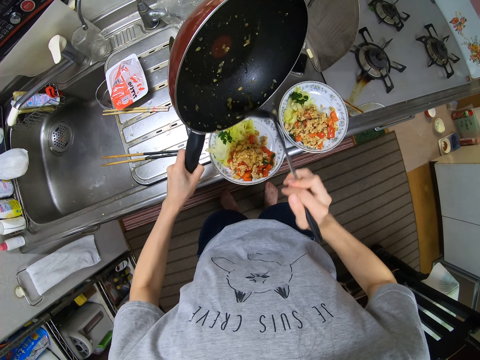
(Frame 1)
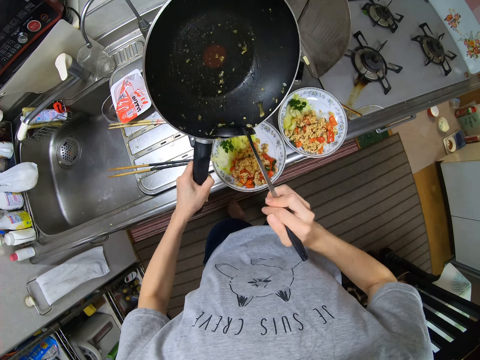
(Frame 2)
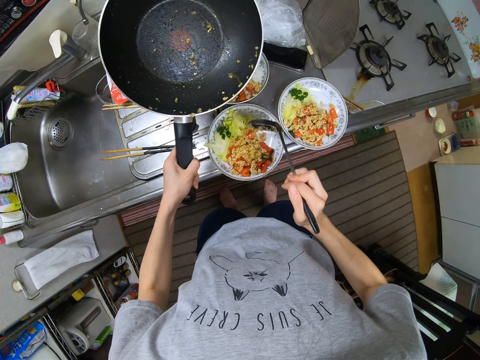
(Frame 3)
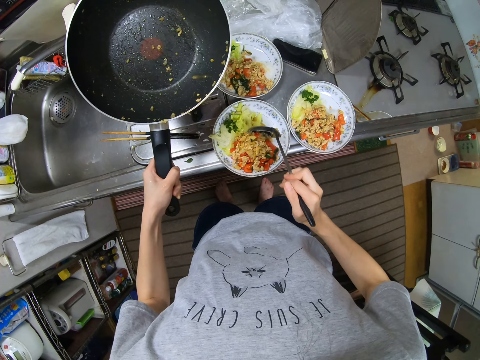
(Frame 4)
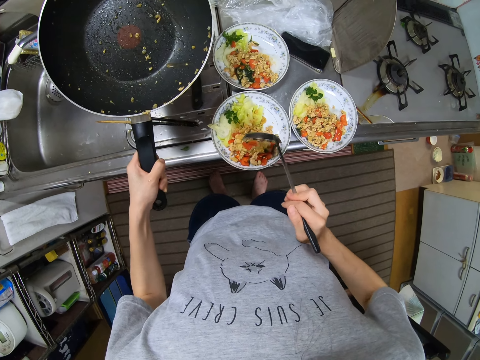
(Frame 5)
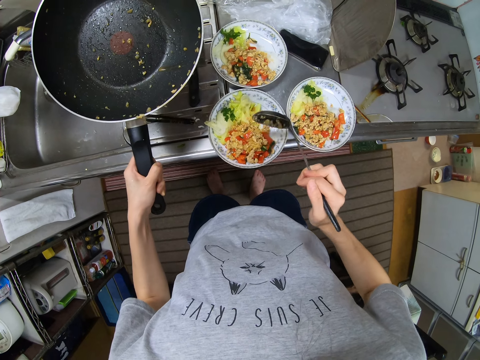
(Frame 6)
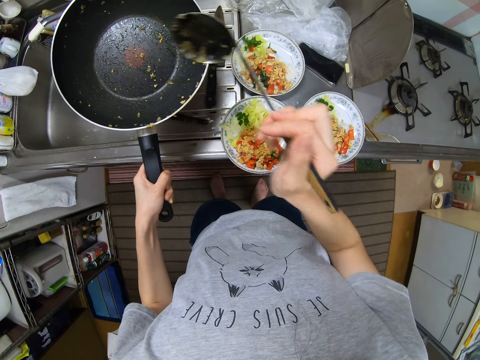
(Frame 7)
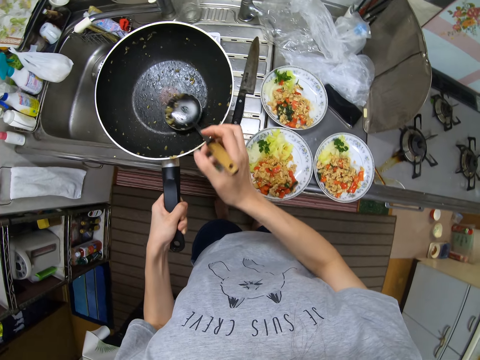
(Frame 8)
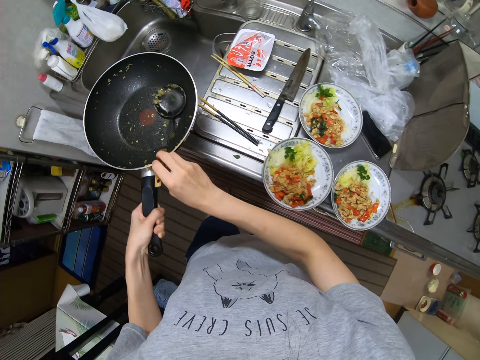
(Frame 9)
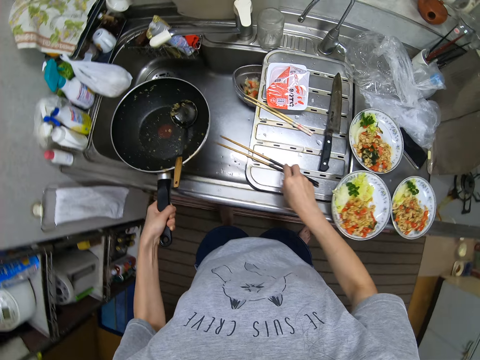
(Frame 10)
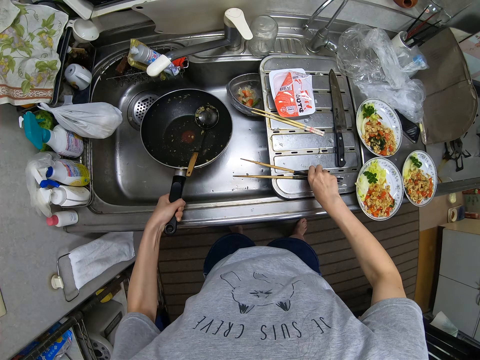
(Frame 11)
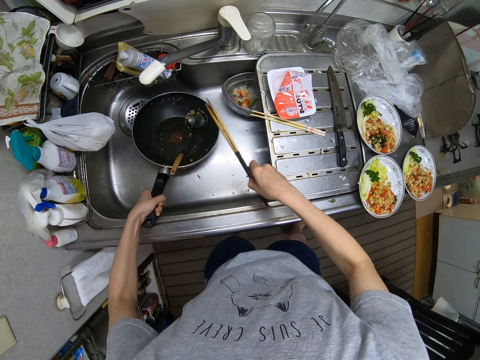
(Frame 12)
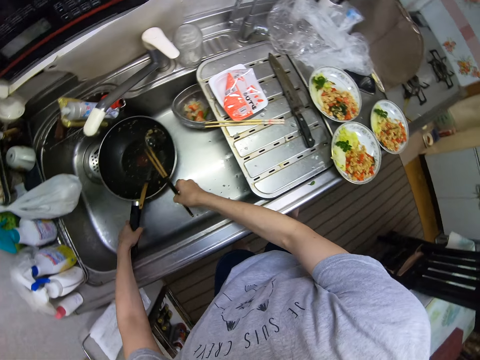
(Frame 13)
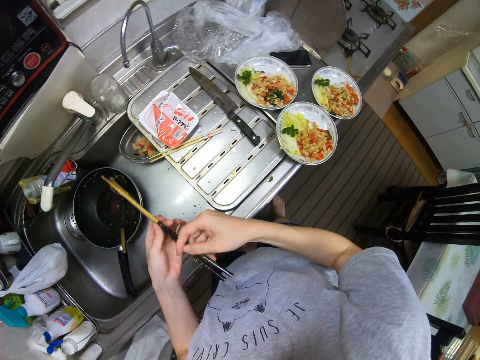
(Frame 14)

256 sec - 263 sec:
The camera wearer stirs the sauce in the plate with the spoon. She puts the spoon in the frying pan. She moves the pan towards the sink. She places the frying pan in the washing basin. She picks up a pair of chopsticks from the slab. She holds the chopsticks with her hand. She moves the pair of chopsticks to the frying pan. She places the chopsticks on the pan. She picks up the chopsticks. She moves her hand towards the chopsticks.

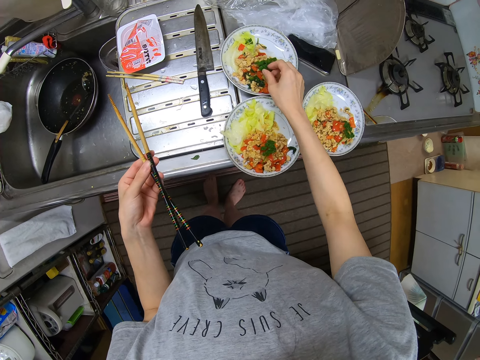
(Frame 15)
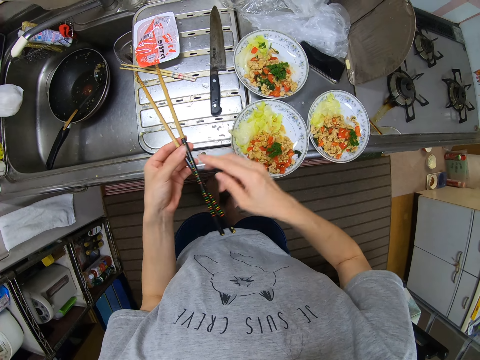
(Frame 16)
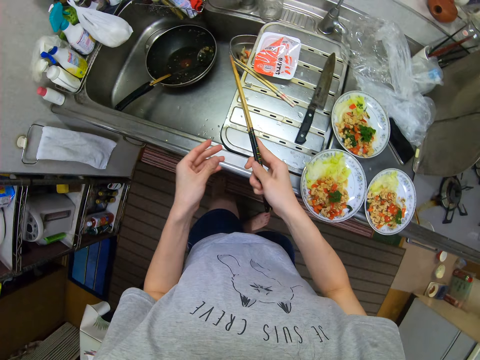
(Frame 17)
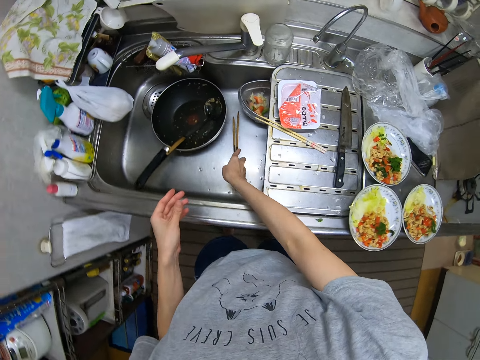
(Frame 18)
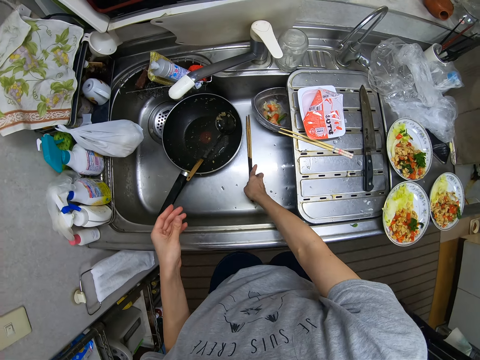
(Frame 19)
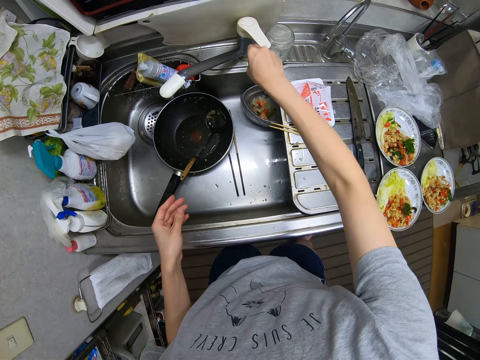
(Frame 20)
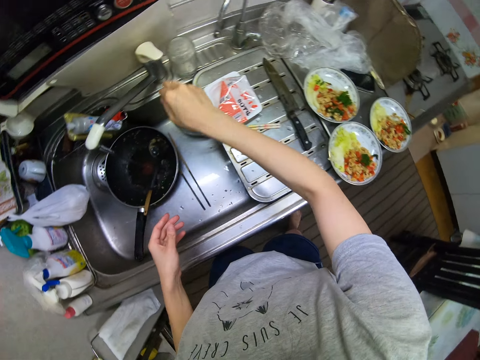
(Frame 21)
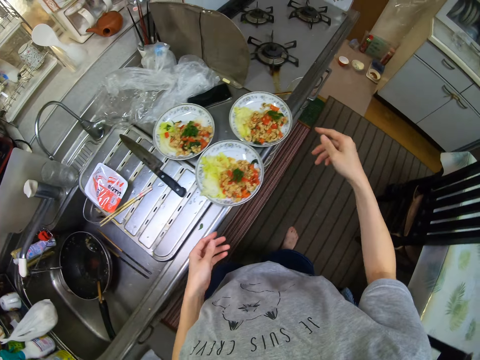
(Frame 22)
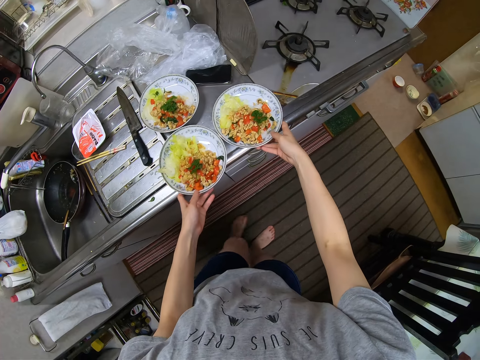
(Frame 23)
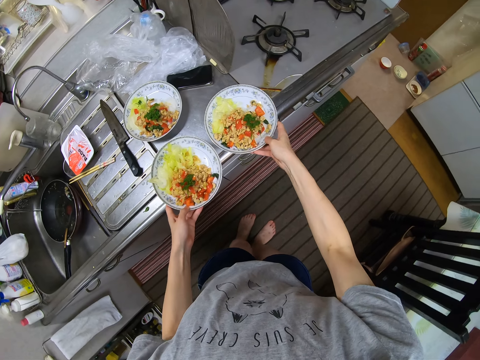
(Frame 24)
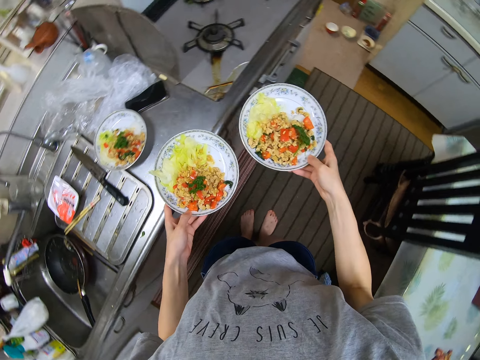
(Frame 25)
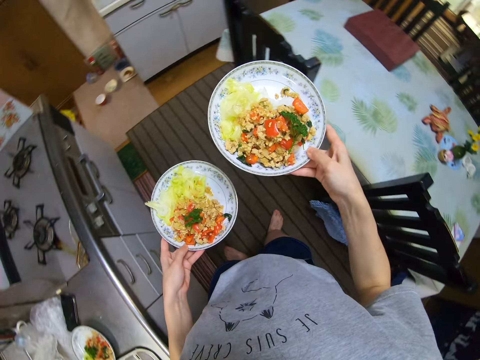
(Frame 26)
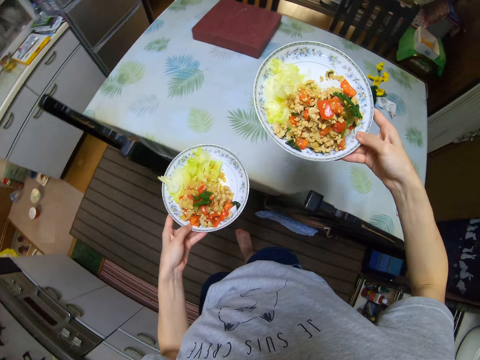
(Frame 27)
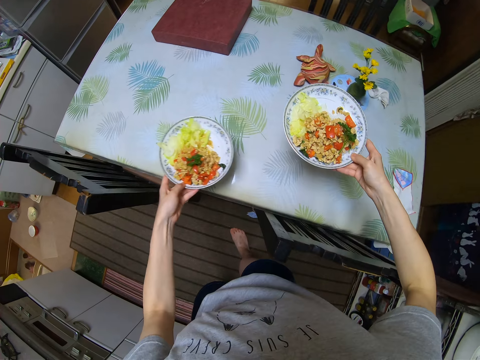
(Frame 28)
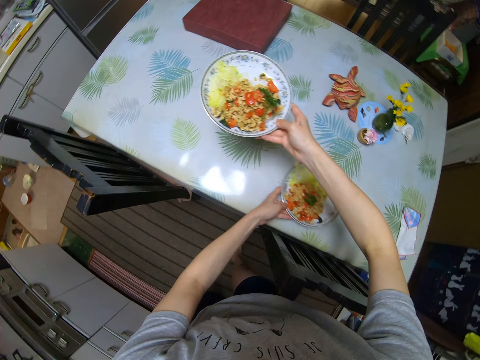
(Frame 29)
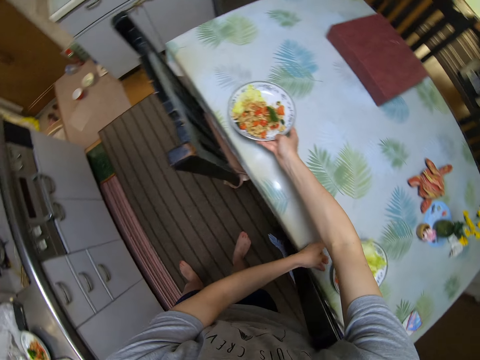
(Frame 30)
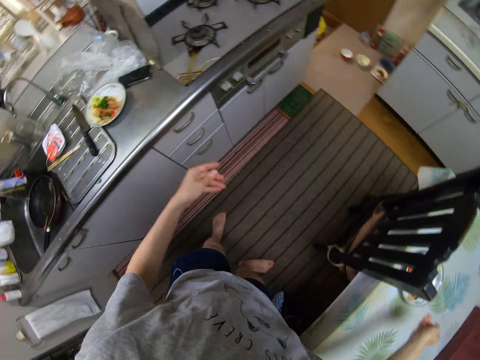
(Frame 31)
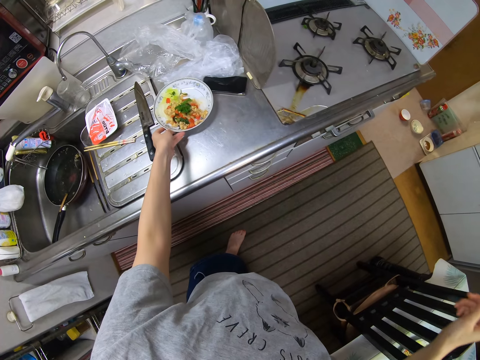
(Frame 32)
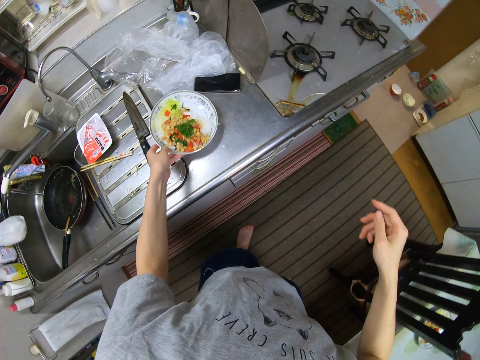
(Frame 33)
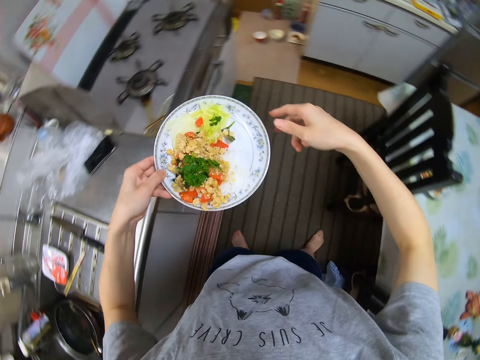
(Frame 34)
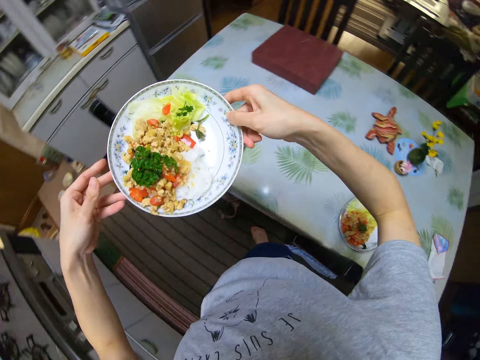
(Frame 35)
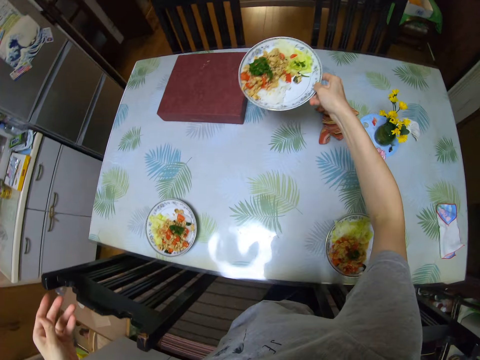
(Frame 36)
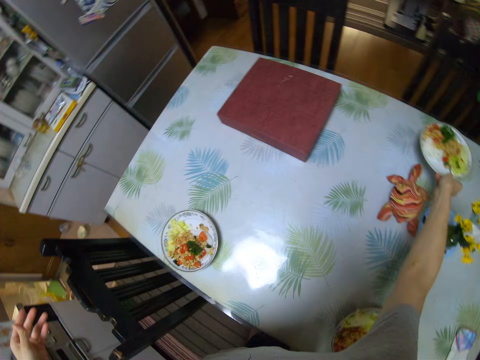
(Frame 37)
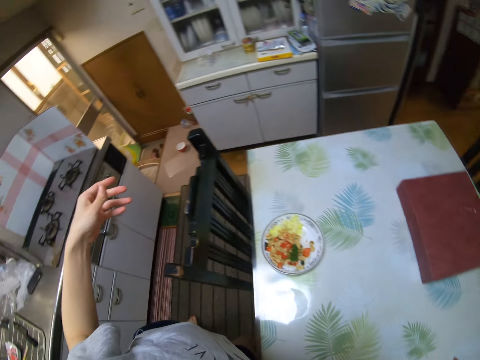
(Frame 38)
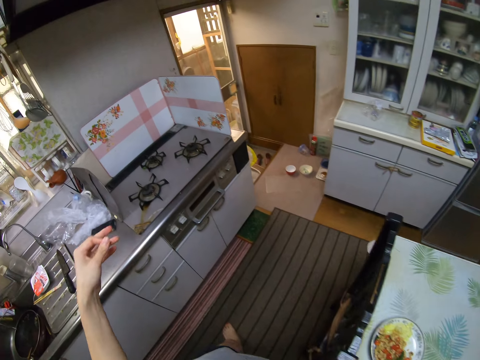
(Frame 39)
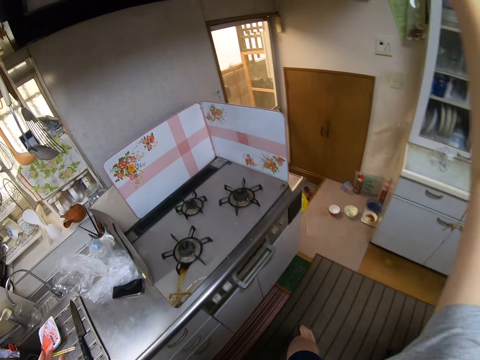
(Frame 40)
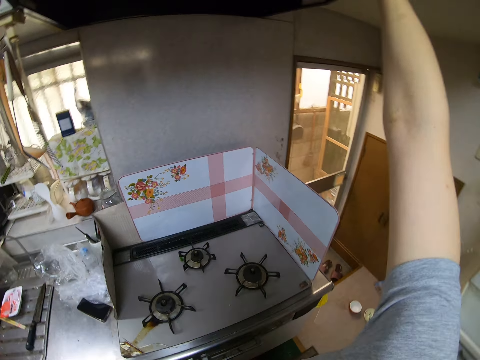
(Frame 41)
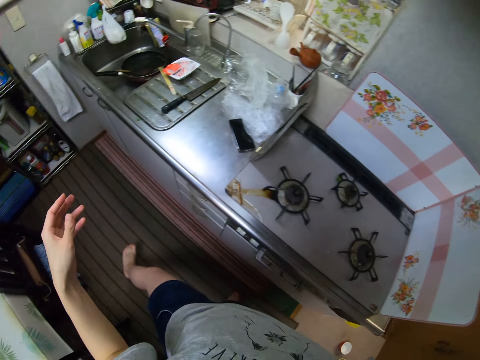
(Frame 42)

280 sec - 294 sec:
The camera wearer moves her hand towards the chopsticks. She passes the pair of chopsticks to her right hand. She drops the pair of chopsticks in the washing basin. She moves her hand towards the sink. She moves her hand forwards. She turns on the tap. She moves her hands towards the plates. She picks up two plates from the slab. She holds the plates with both her hands. She places the plates on a dining table in the kitchen. She takes the plate on the slab. She places the plate on the dining table.

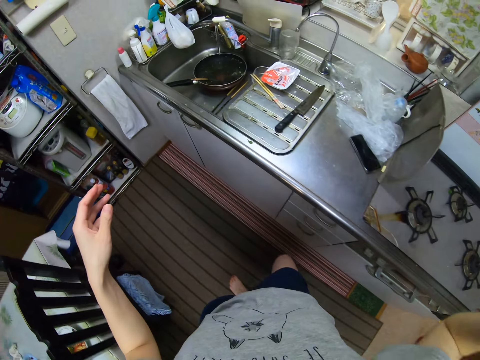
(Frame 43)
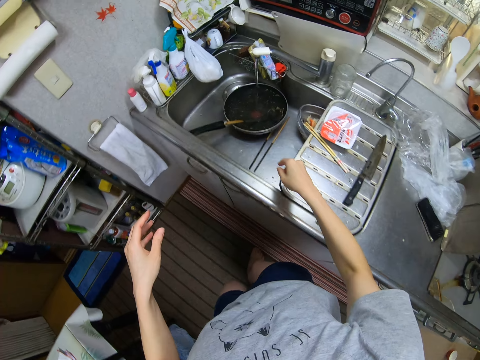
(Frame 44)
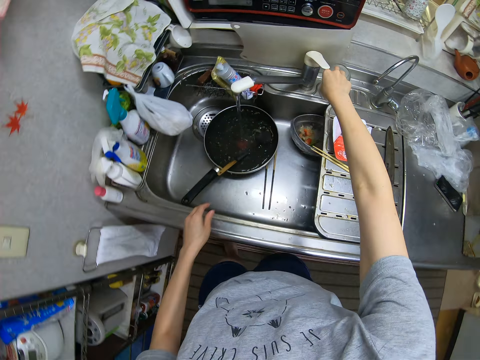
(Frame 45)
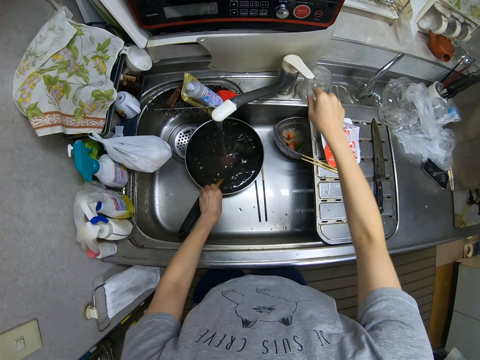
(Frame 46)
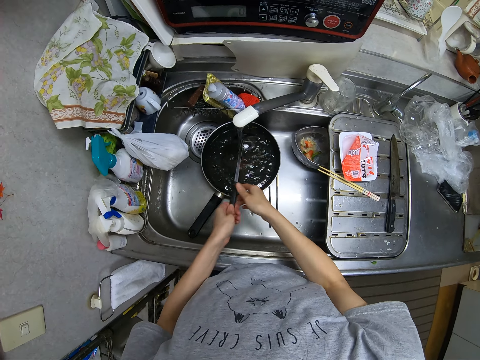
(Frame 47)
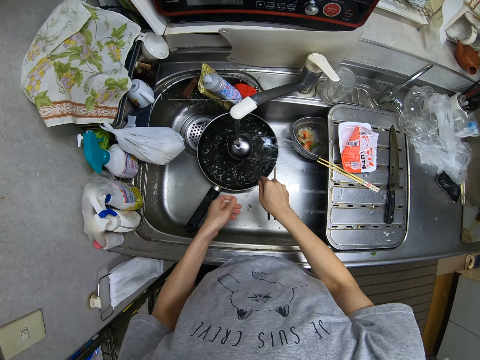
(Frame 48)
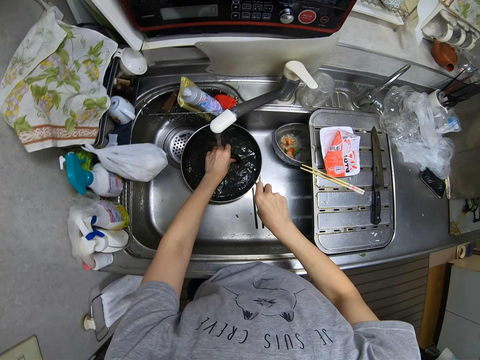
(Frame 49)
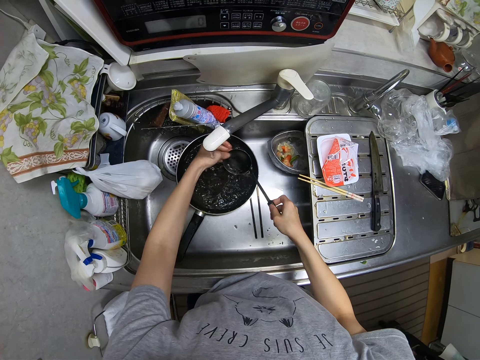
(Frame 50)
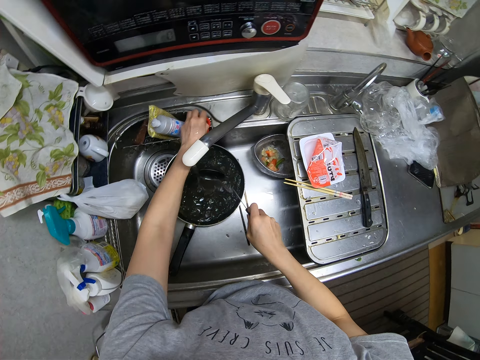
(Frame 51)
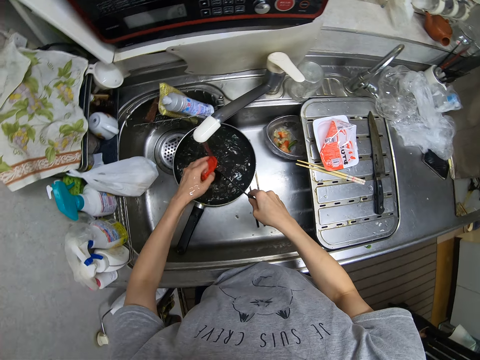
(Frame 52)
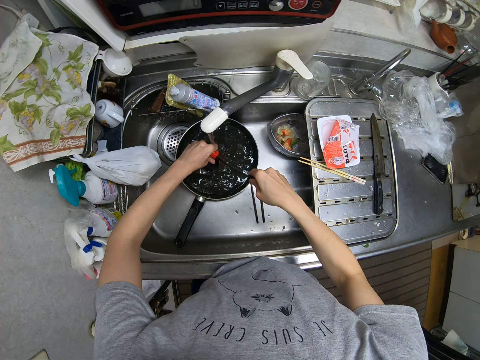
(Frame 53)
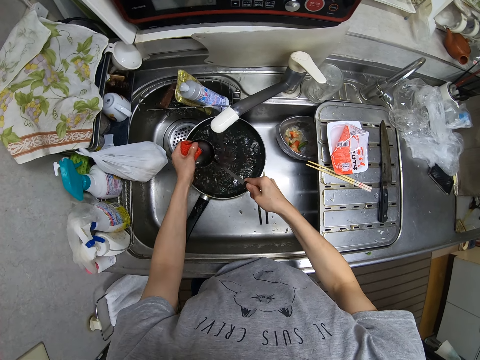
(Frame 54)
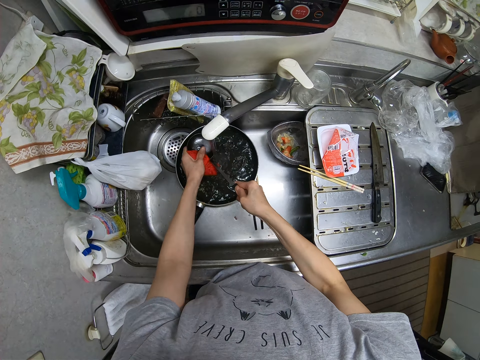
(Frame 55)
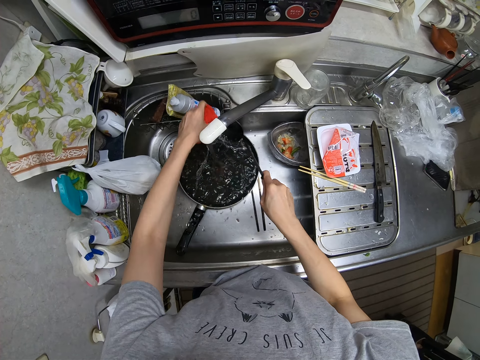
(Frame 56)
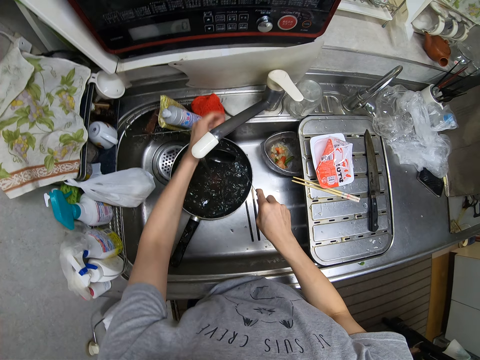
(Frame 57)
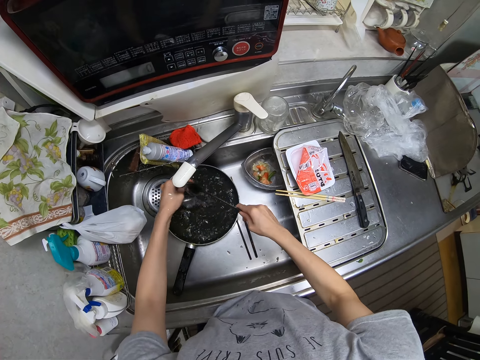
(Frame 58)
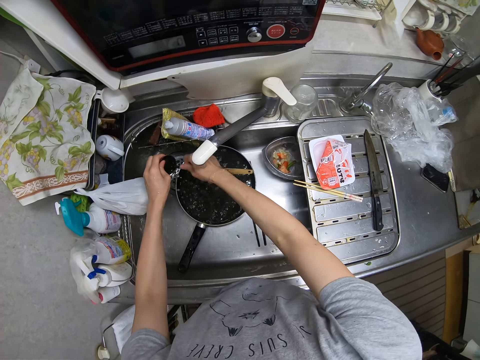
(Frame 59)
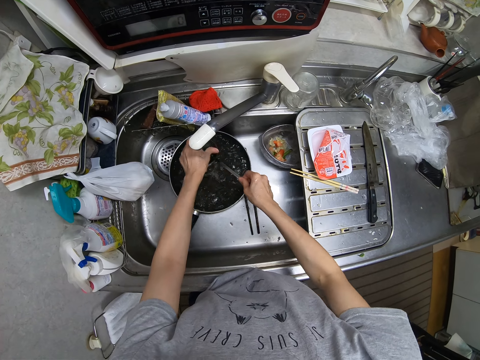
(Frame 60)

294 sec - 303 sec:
The camera wearer touches the knob of the tap. They wash the utensils. They pick up a spoon from a frypan in the sink. They take a sponge from a sponge holder. They wash the spoon with the sponge. They place the sponge in the sponge holder. They rinse the spoon.
